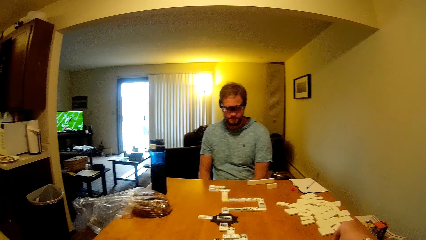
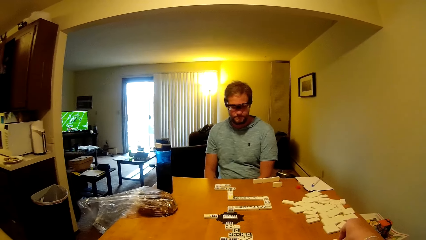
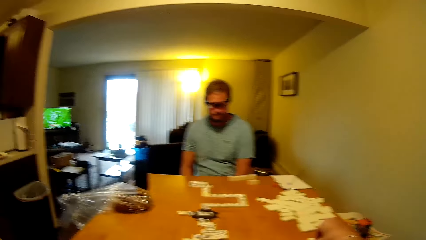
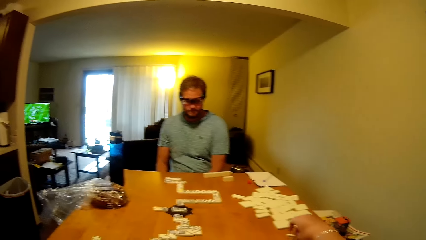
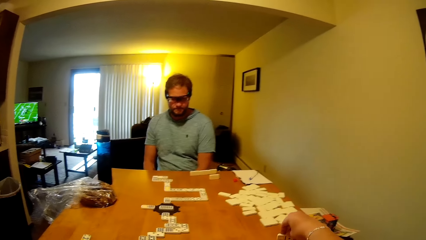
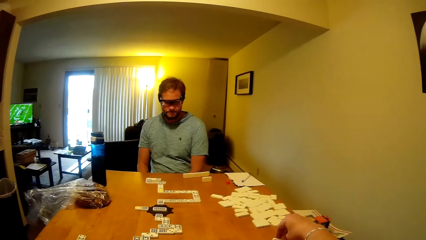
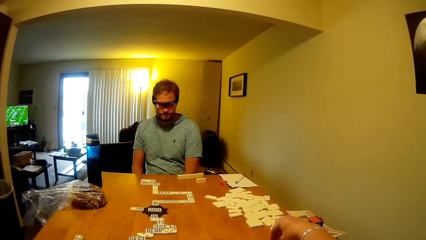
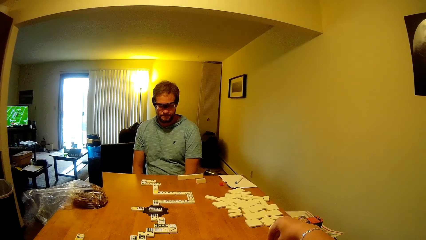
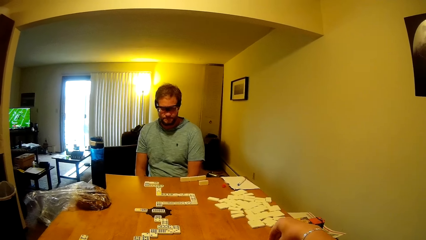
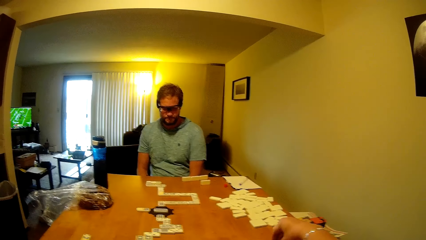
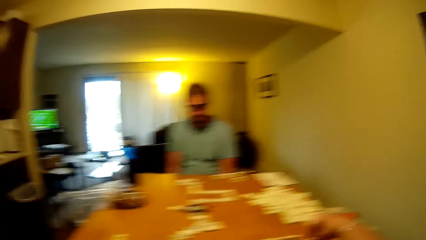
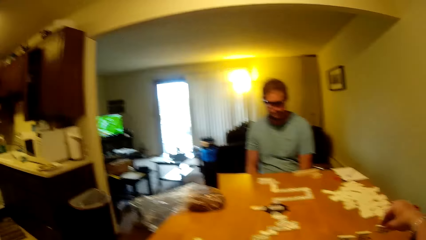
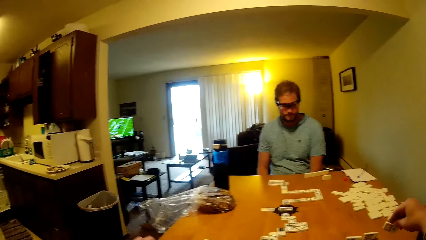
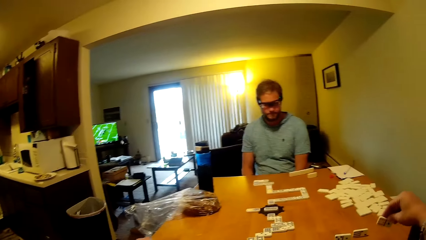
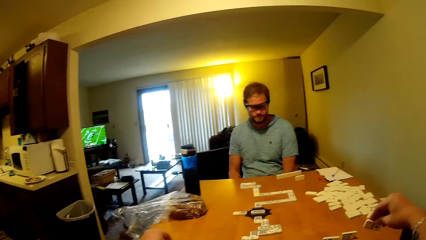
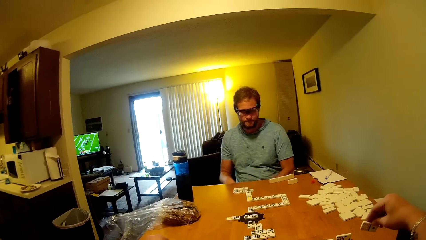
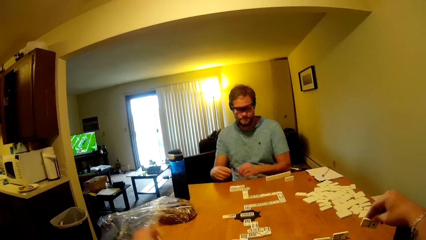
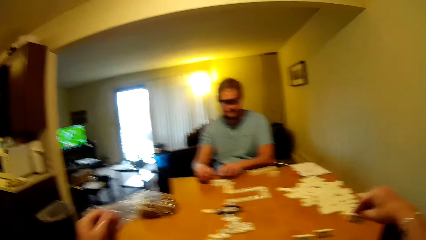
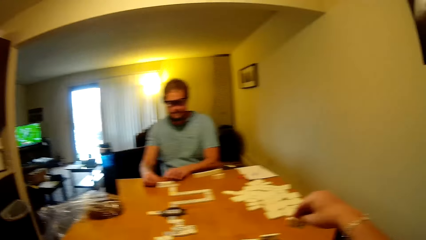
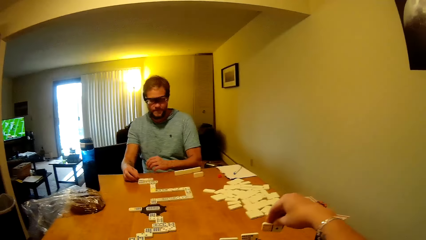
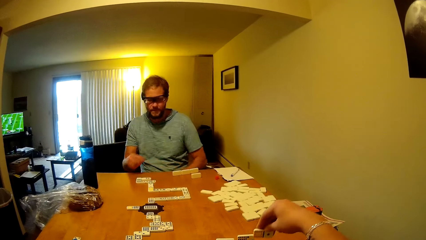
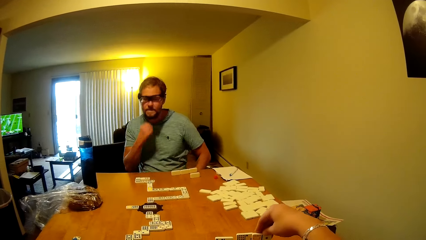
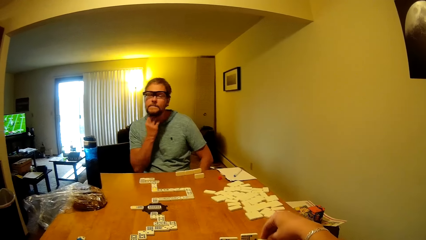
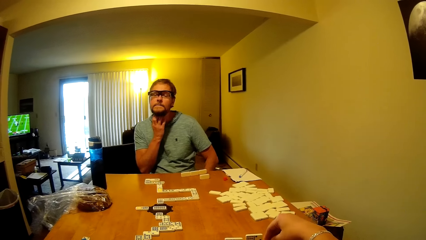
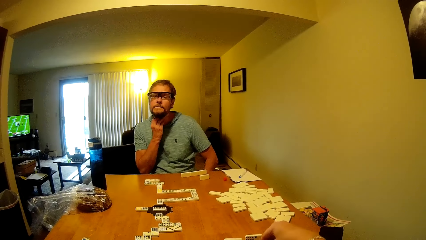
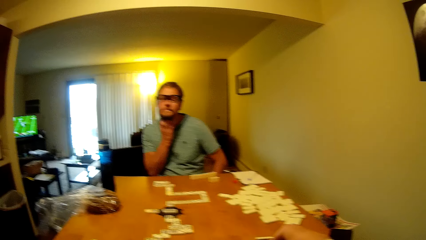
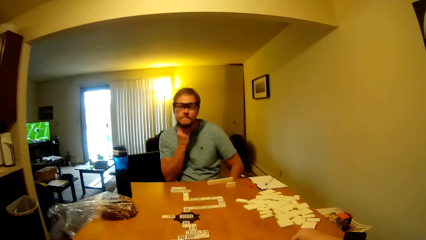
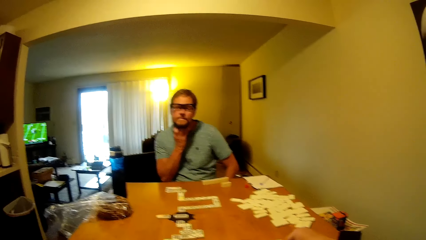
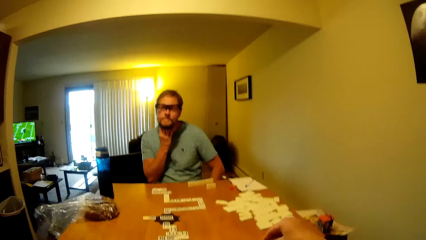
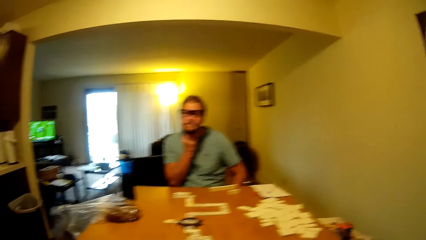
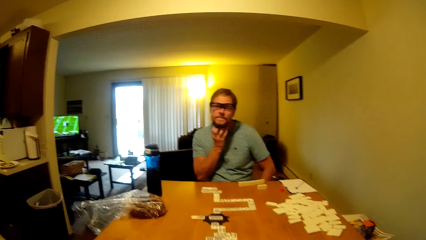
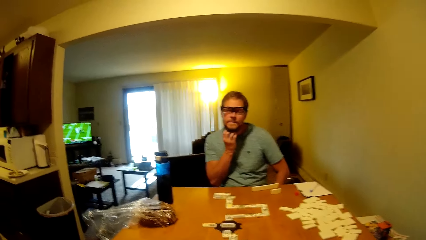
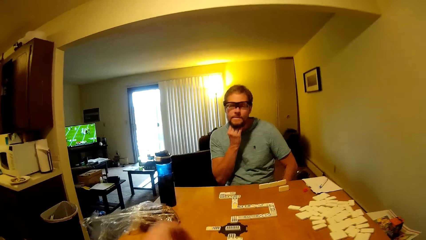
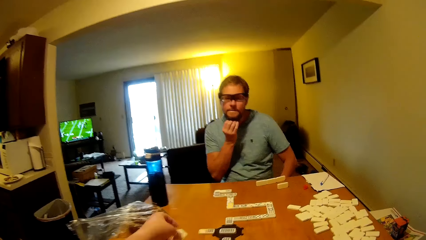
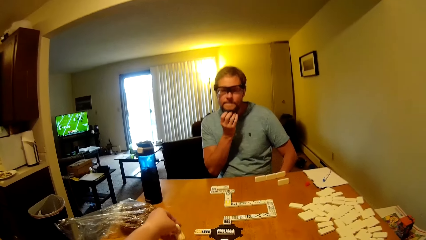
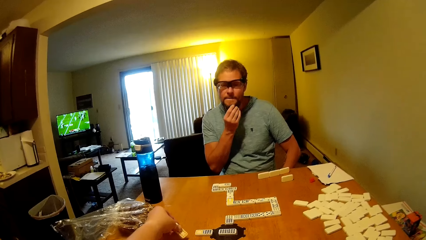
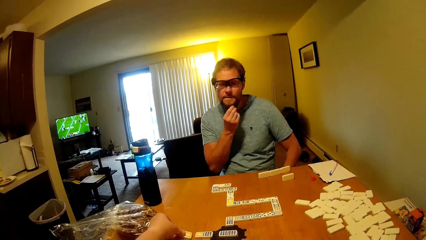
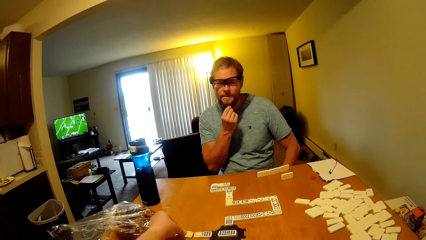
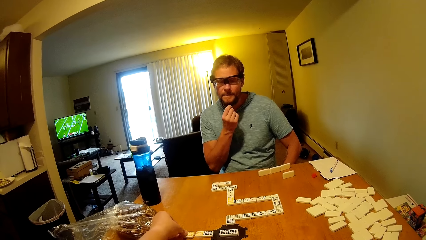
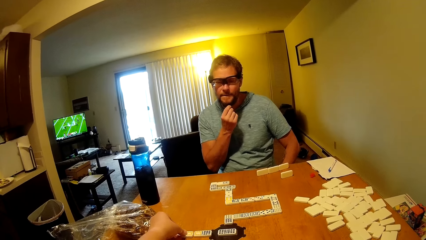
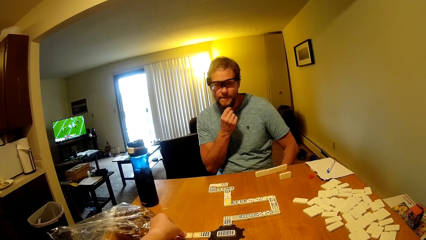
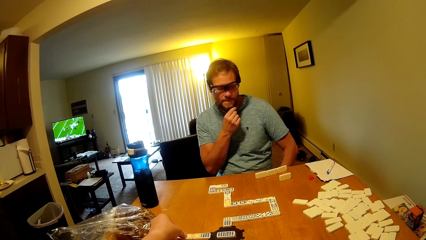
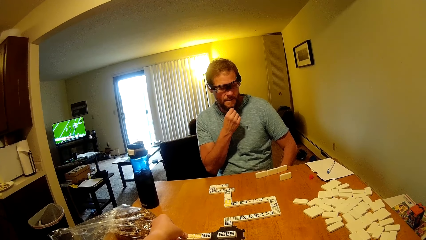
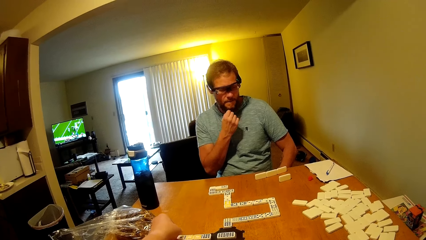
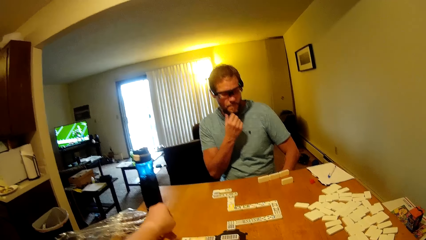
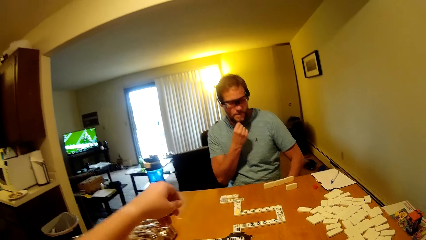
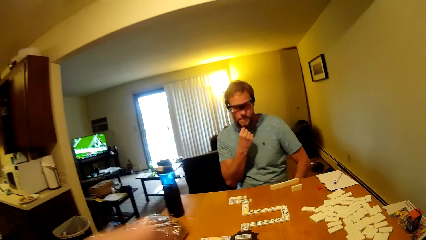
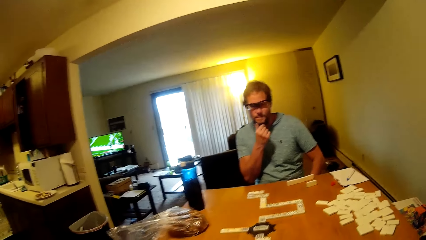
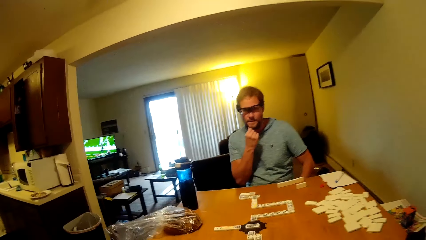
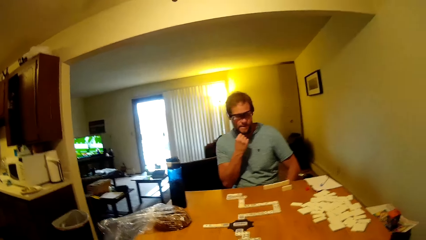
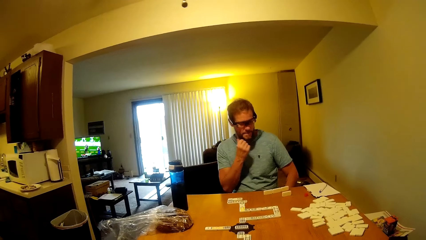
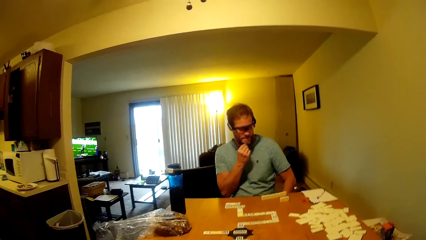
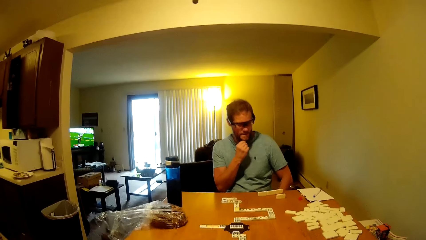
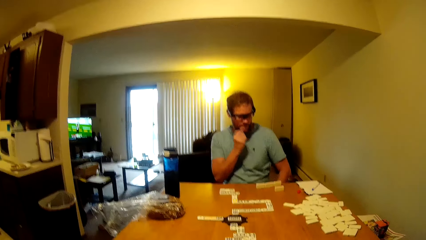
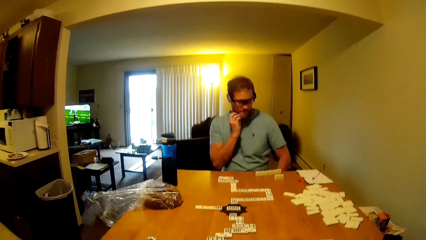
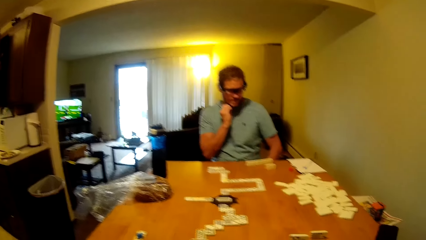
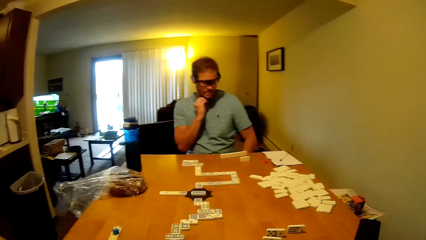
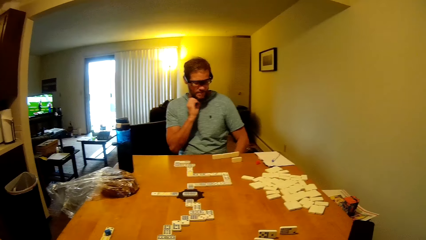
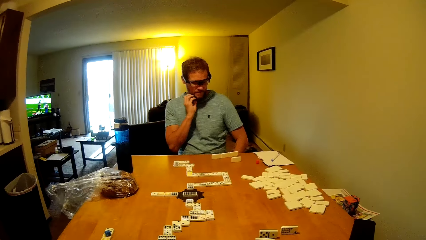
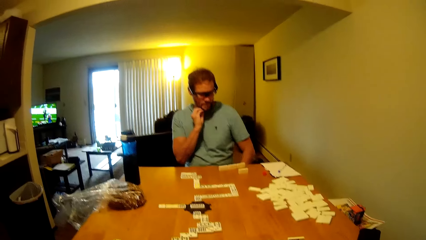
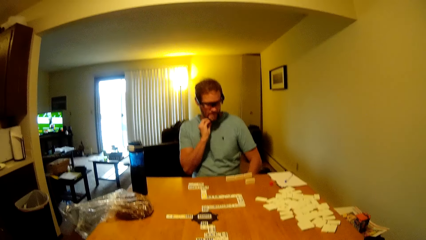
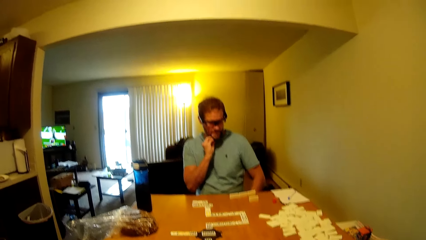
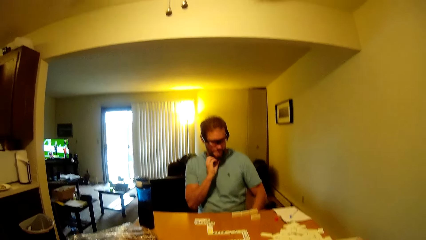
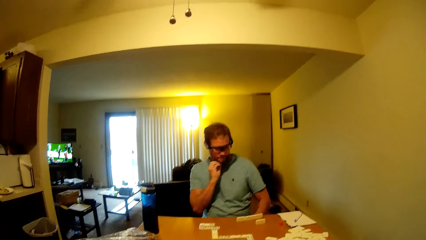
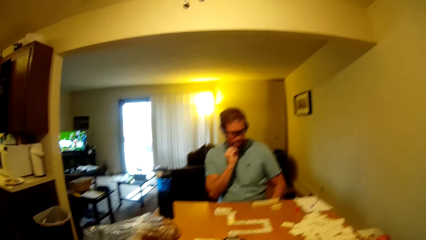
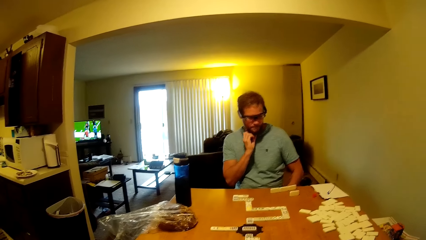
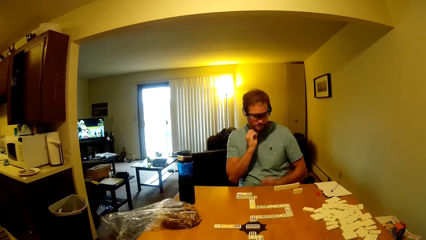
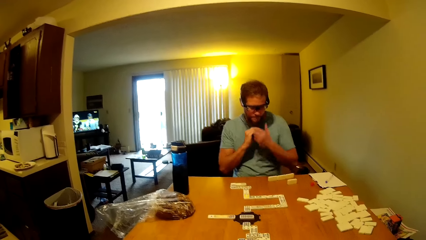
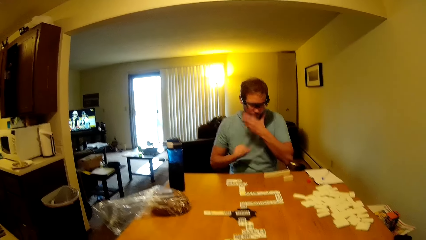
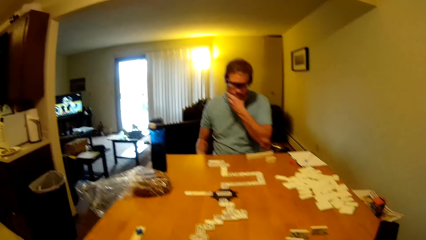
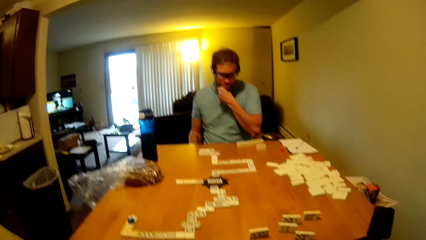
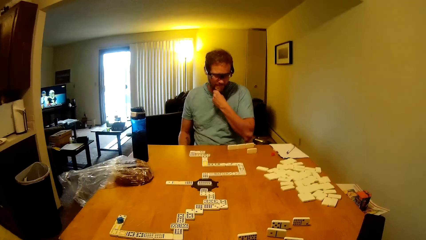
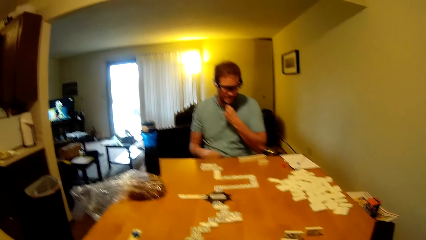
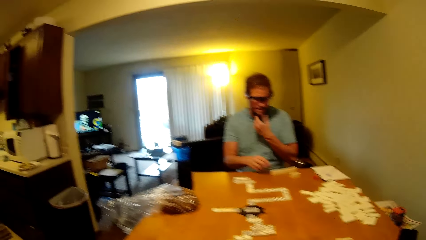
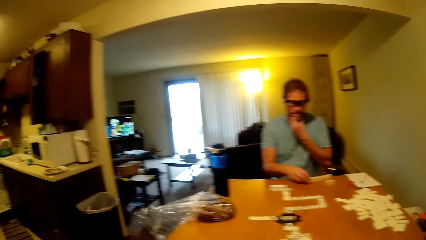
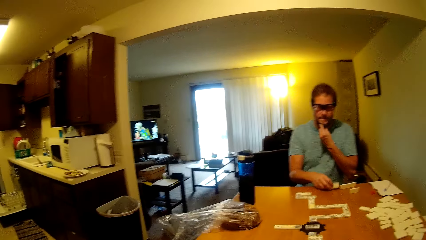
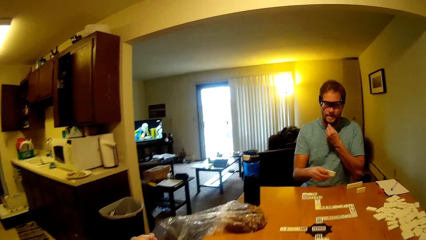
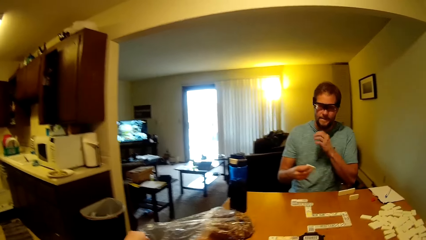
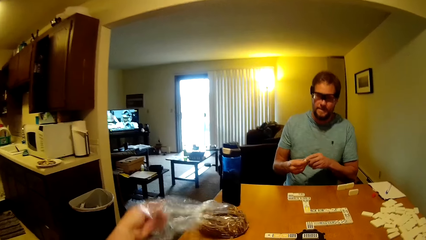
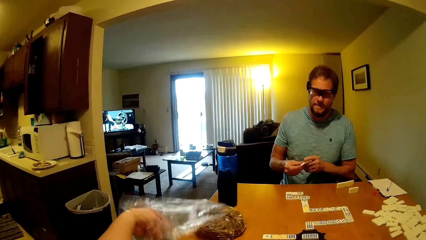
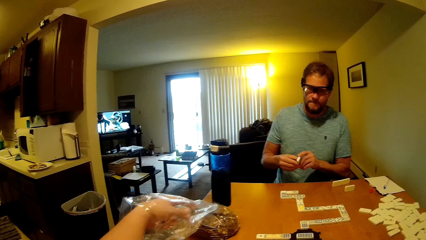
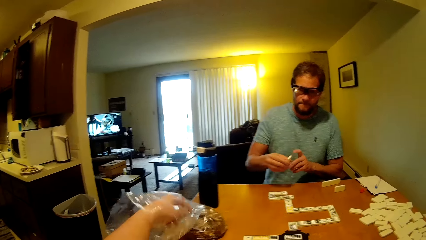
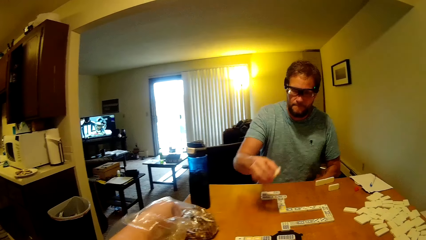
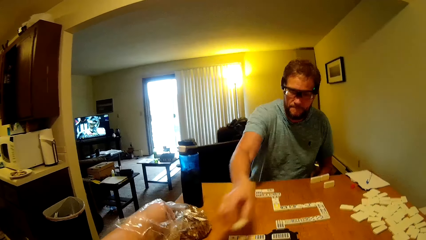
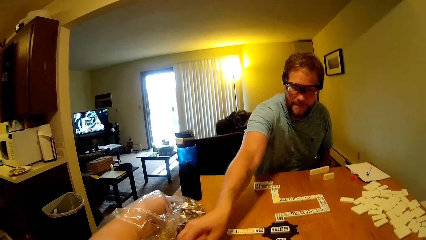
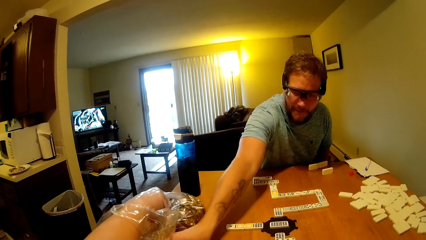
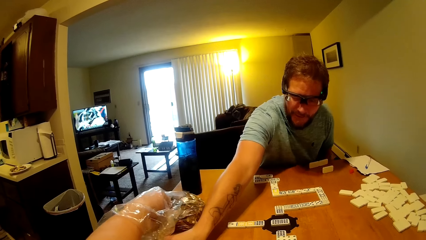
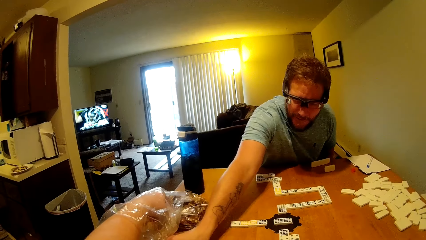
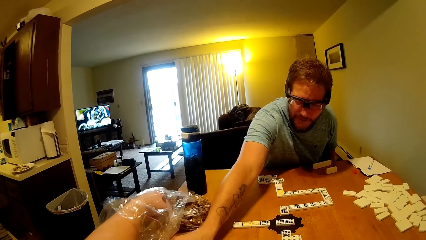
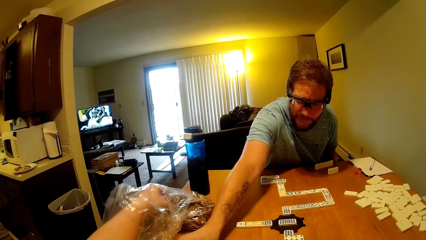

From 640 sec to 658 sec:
The camera wearer picks up a word board. A man moves a domino piece. The man scratches the neck. The camera wearer places the word board on the table. The man scratches the beard. The camera wearer plays the domino piece. The man looks at the word boards on the table and places the word board.
